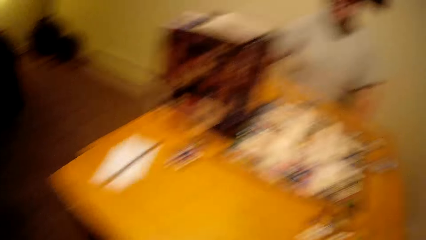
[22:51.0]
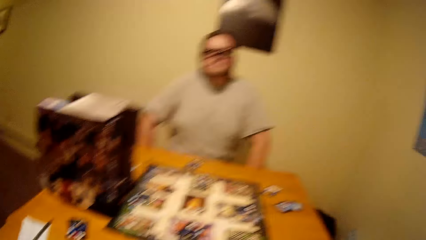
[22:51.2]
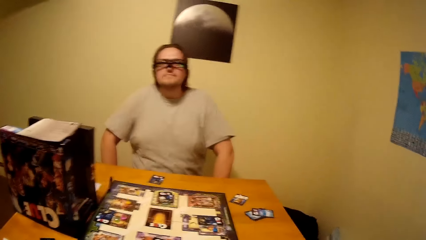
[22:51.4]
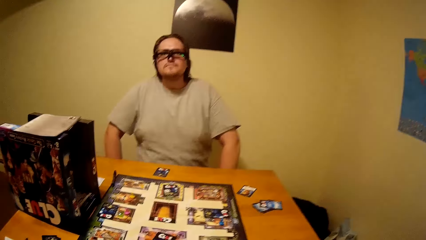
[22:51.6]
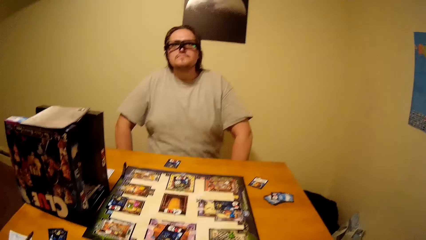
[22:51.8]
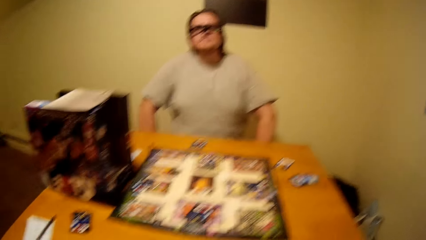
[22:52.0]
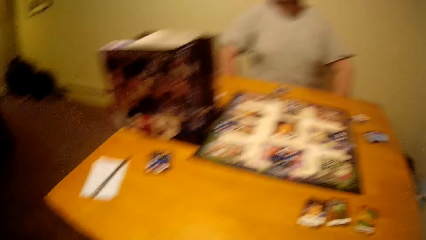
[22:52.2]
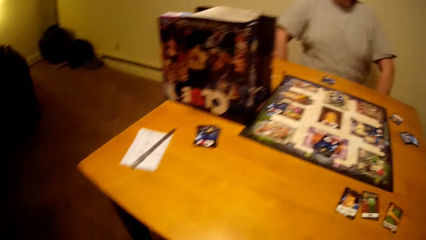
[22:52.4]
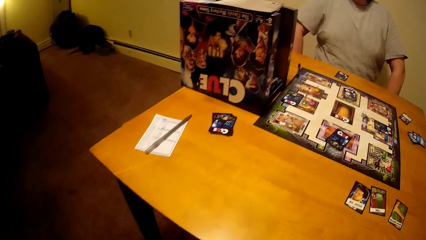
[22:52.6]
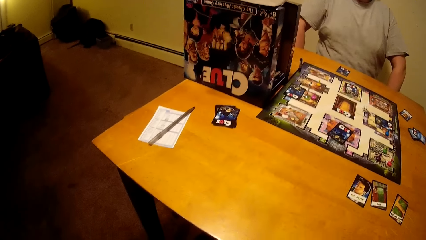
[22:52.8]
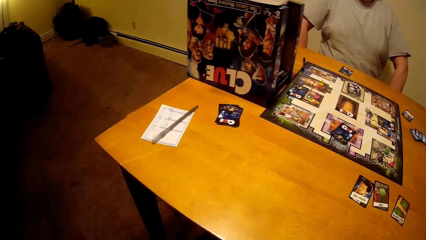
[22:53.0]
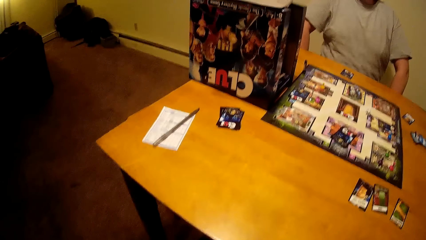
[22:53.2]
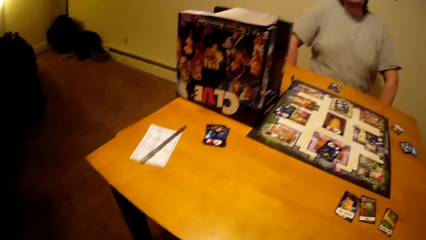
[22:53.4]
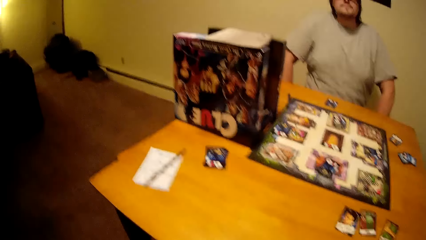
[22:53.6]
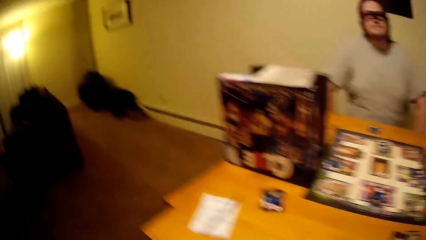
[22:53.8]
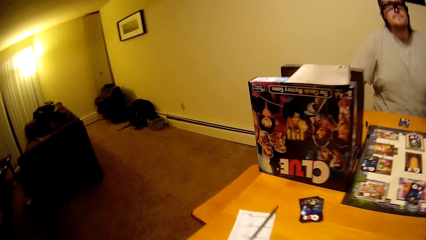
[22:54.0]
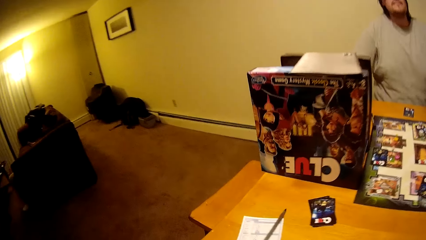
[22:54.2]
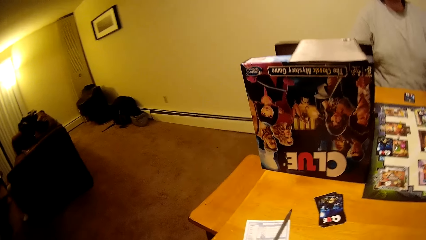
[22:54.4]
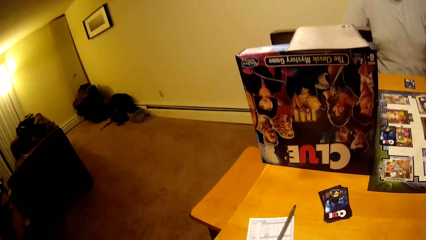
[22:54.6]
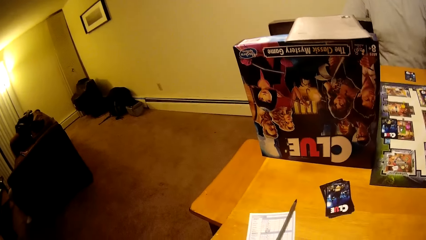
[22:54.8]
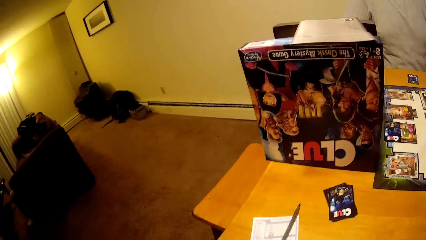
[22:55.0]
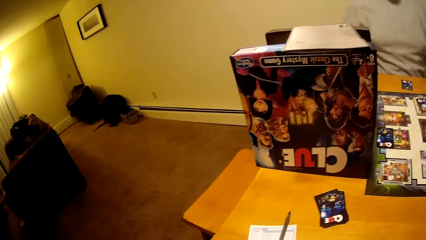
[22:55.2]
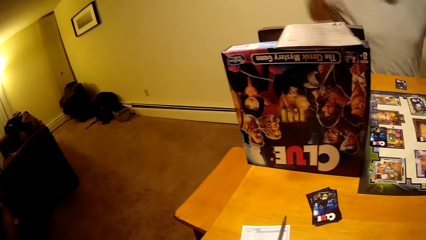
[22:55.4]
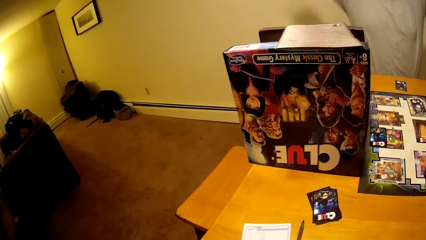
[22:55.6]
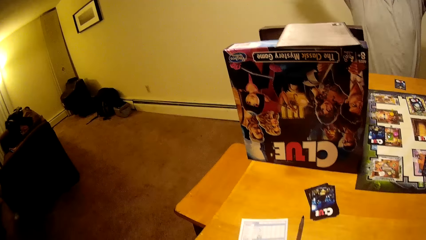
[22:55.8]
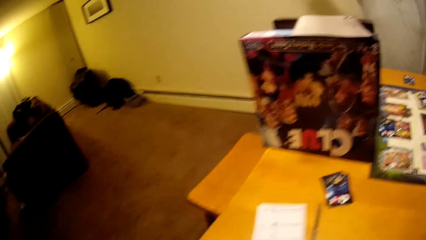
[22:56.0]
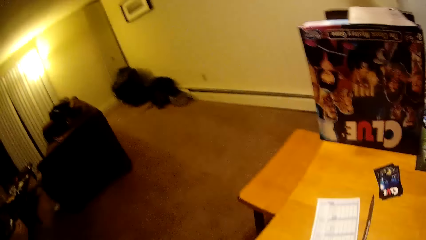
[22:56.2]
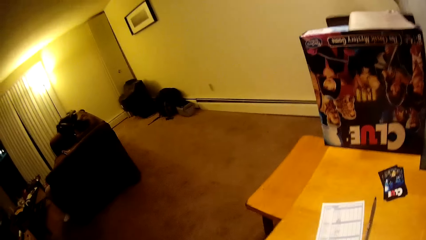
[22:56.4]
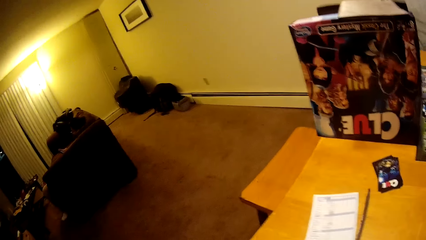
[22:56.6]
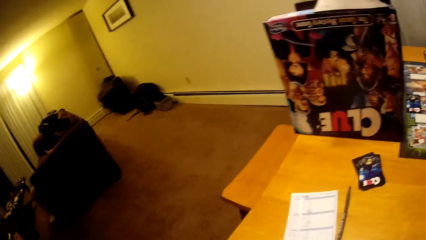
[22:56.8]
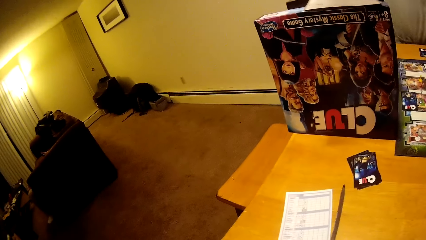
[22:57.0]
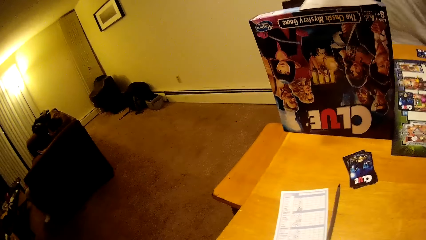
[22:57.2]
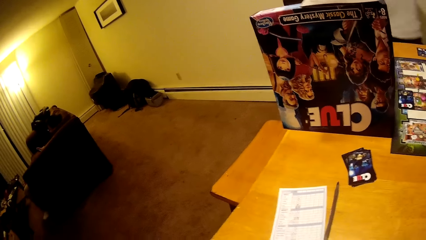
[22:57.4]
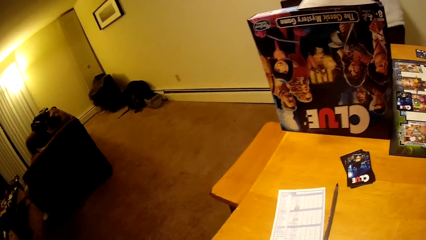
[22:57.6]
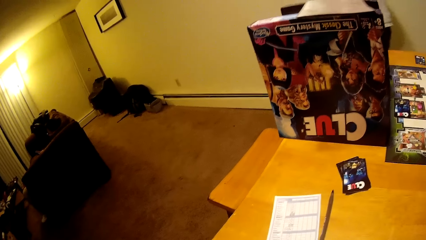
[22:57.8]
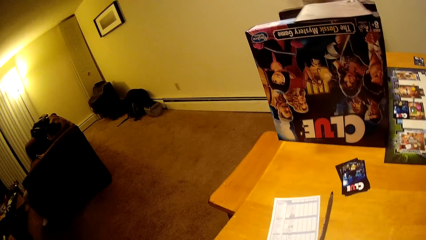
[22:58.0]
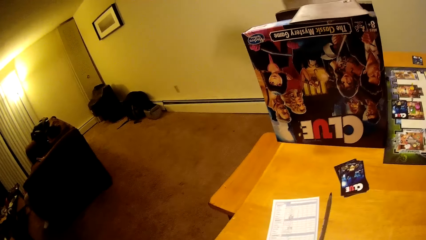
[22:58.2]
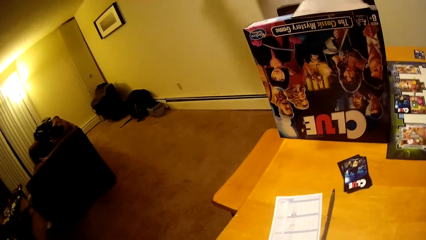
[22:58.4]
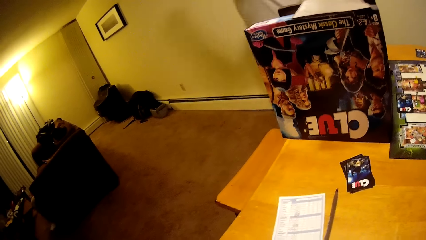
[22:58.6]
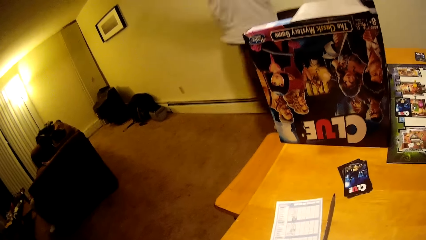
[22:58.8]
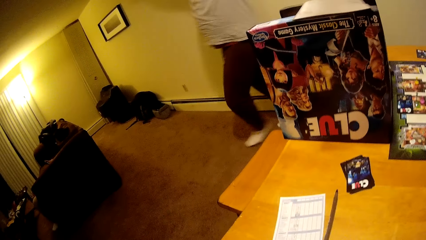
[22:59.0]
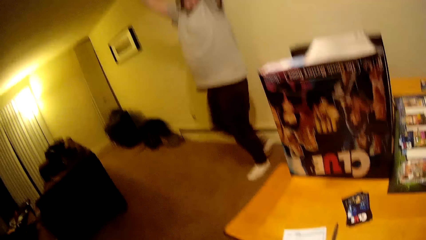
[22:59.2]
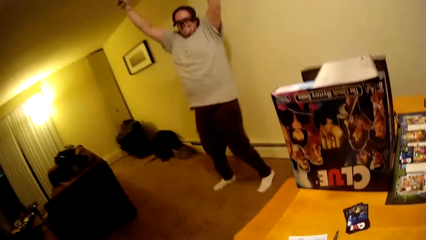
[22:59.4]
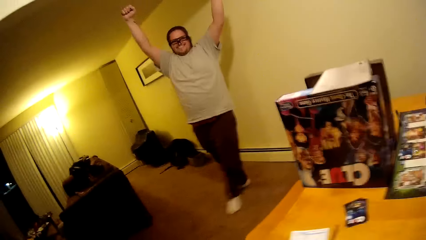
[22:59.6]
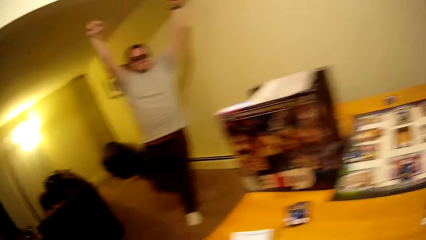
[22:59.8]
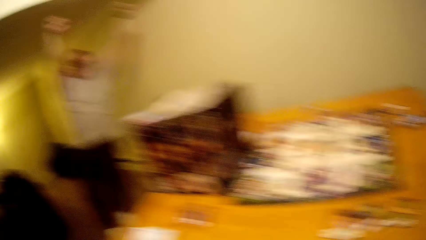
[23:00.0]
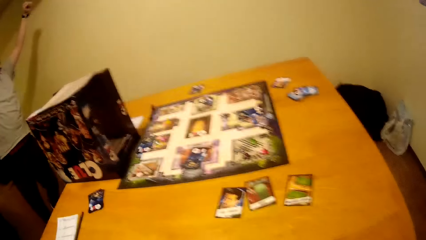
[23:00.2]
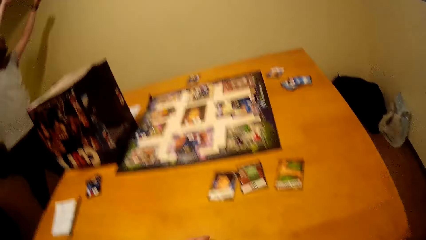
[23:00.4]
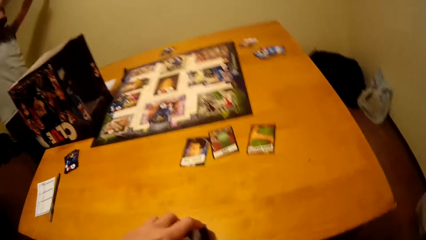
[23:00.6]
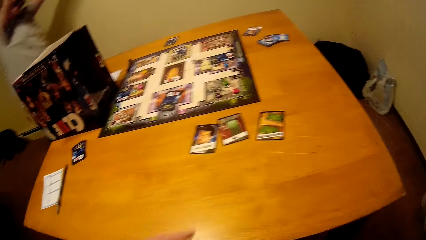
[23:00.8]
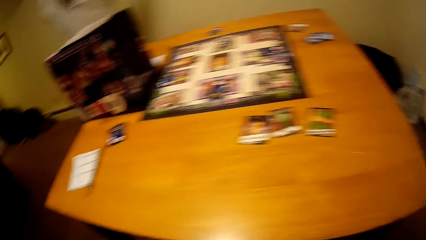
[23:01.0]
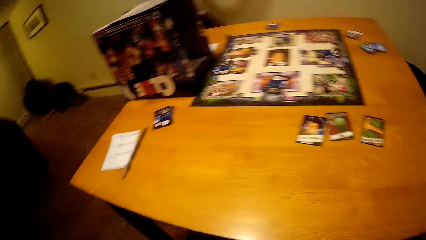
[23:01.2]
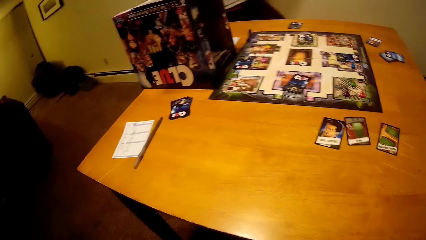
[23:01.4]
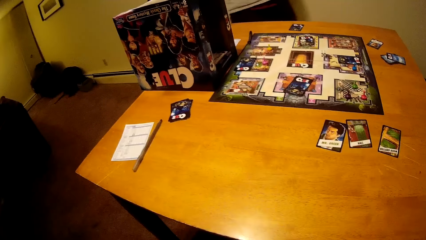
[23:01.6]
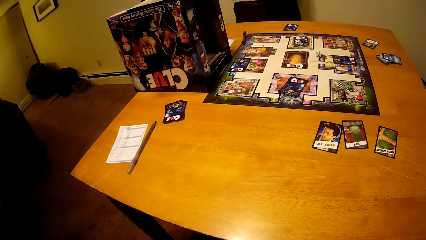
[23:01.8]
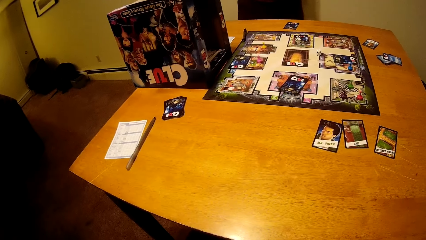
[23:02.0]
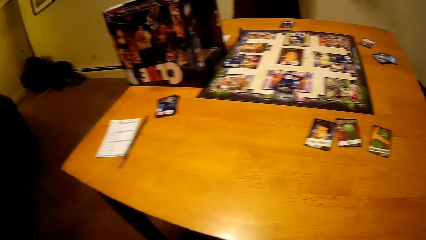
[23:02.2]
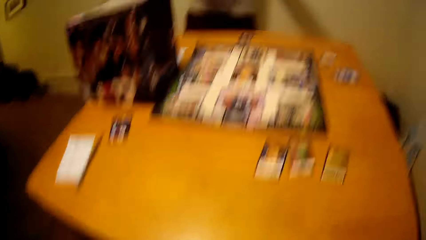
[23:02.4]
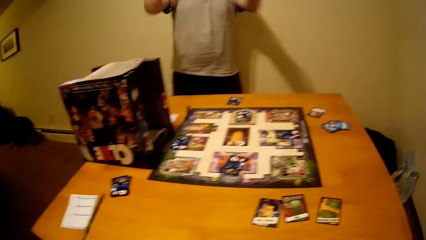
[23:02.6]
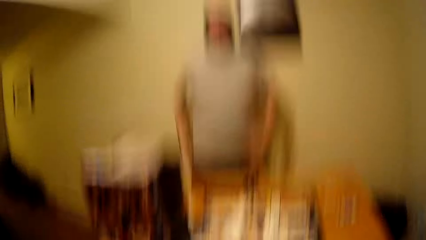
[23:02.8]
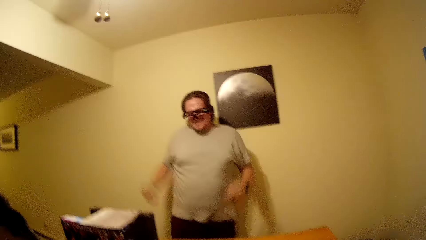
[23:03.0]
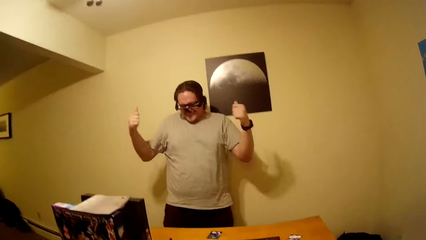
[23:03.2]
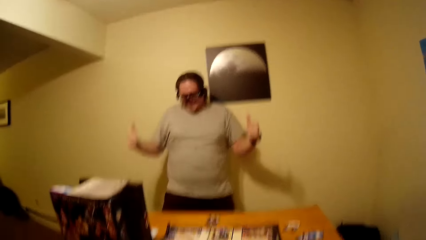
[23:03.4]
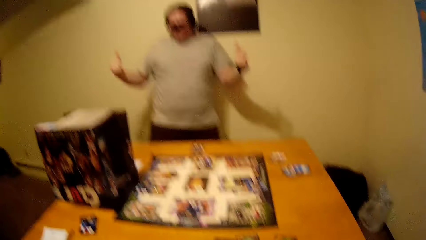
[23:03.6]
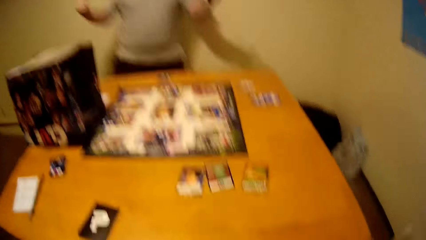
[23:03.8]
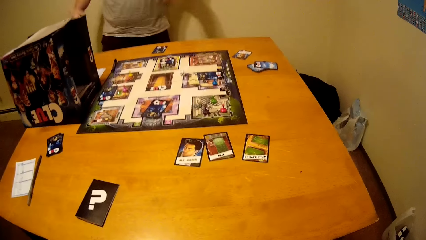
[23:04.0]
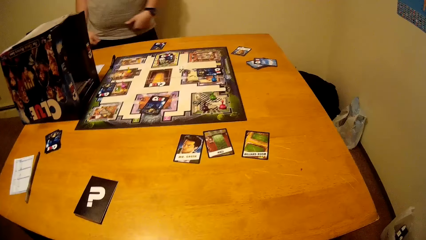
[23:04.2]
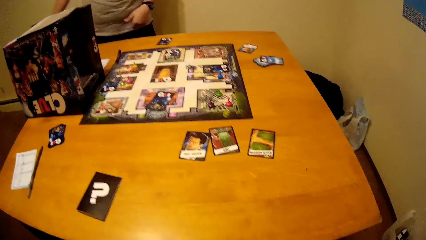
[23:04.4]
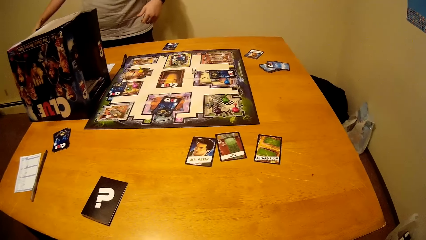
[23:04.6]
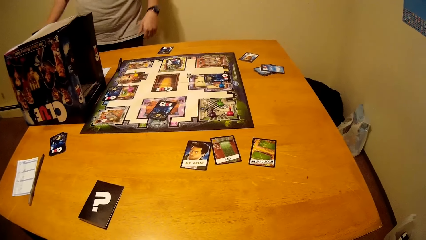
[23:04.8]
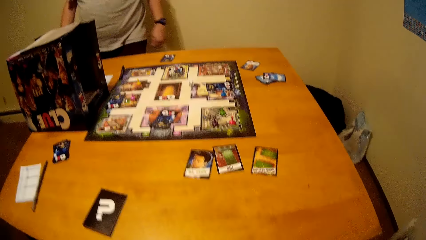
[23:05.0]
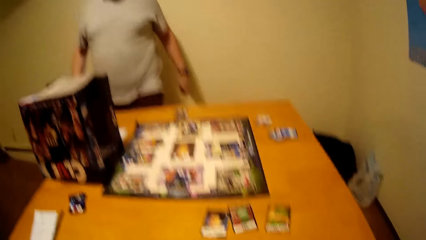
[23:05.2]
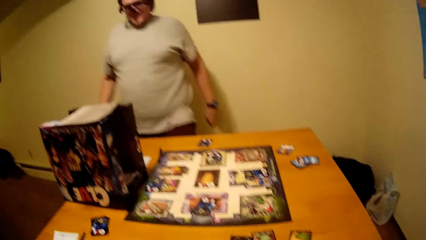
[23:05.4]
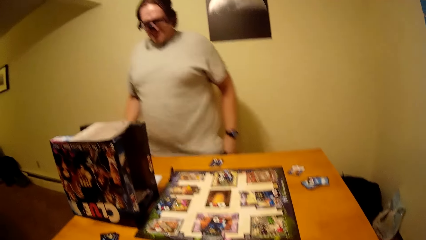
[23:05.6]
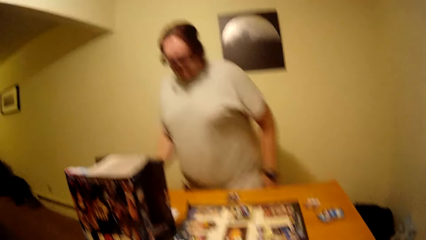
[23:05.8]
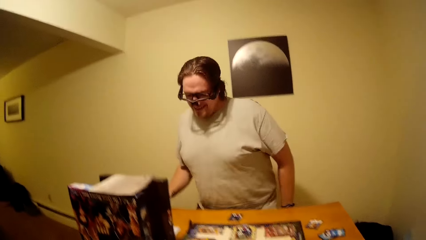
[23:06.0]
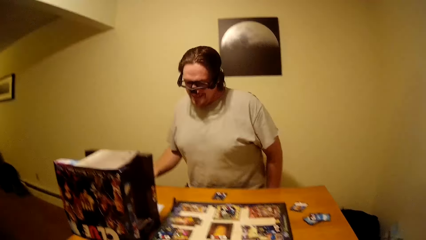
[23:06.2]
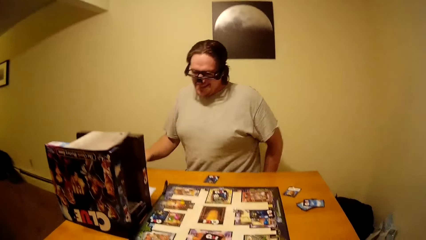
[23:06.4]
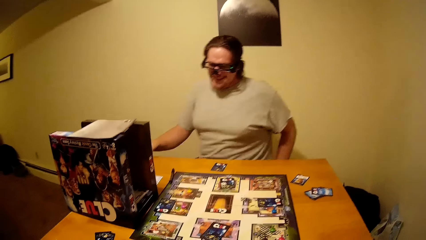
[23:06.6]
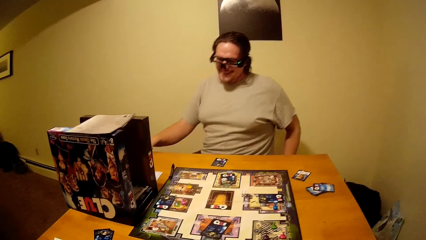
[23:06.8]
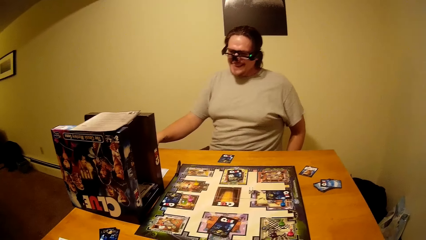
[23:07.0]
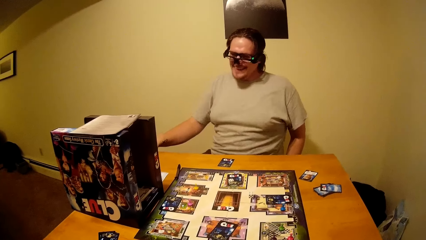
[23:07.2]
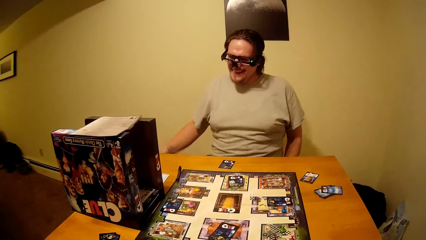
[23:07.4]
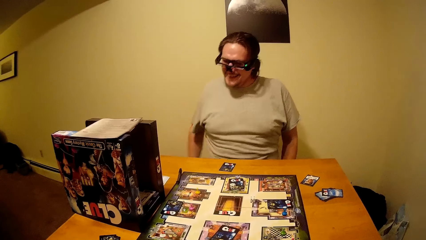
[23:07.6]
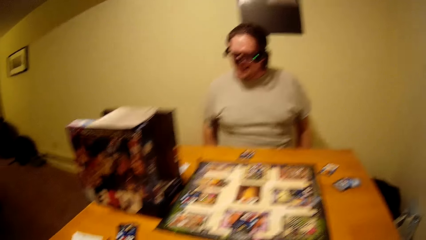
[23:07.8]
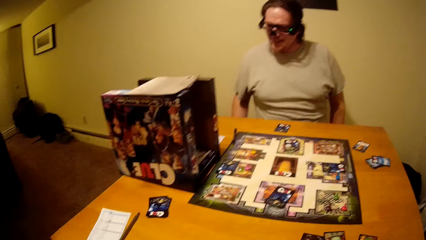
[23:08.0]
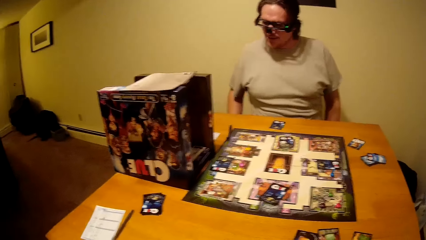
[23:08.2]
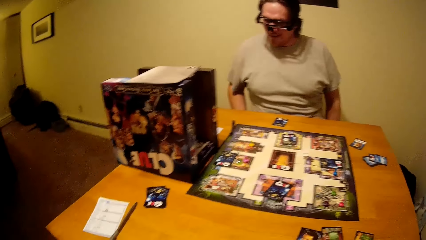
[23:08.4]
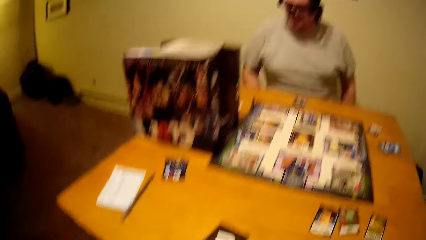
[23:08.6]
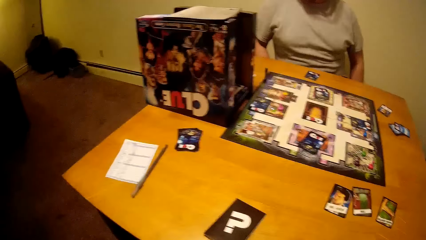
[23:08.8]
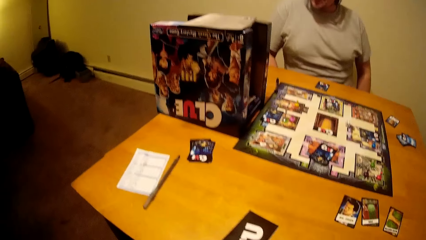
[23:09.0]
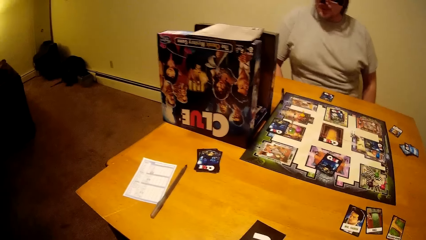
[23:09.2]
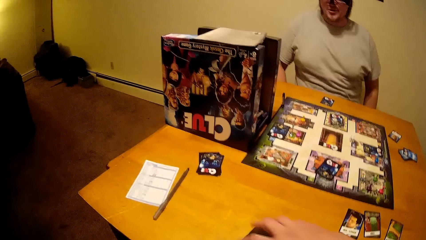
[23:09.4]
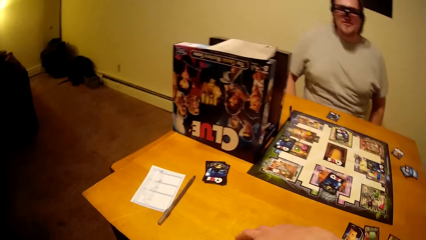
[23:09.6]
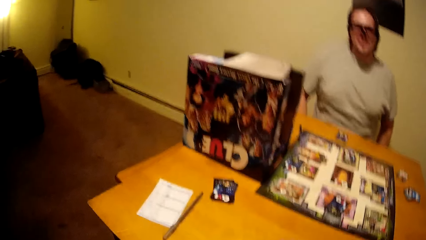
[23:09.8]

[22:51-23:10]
The camera wearer interacts with a man. The man jumps. The man cheers up. The man sits. The camera wearer talks with the man.
